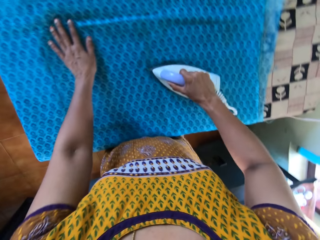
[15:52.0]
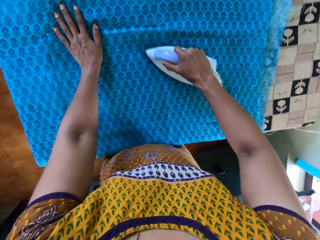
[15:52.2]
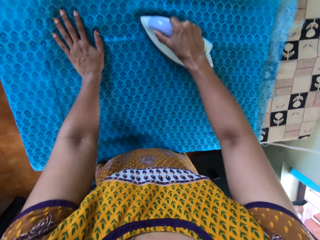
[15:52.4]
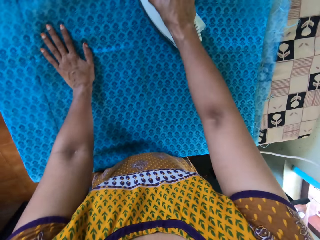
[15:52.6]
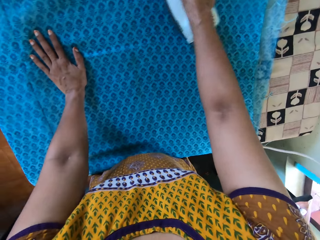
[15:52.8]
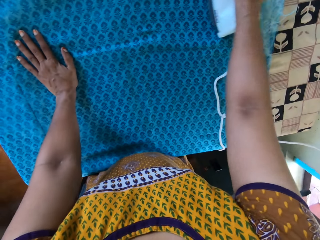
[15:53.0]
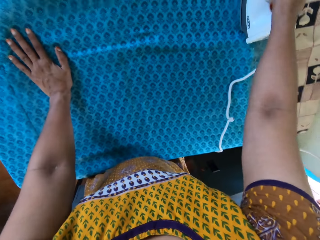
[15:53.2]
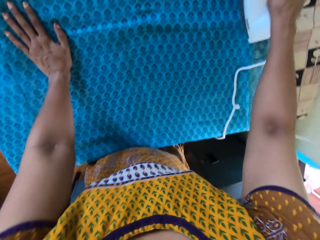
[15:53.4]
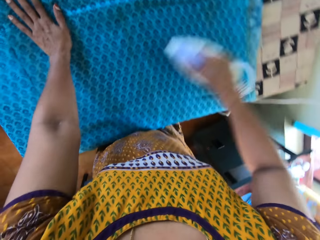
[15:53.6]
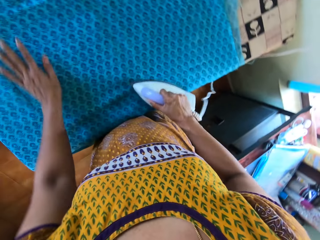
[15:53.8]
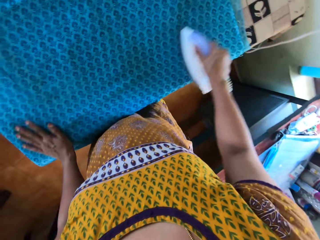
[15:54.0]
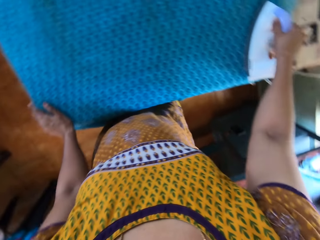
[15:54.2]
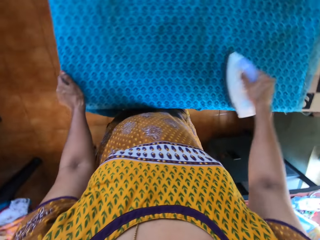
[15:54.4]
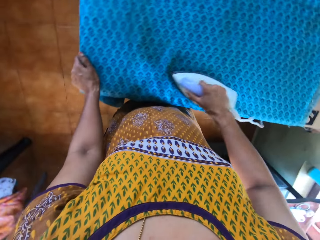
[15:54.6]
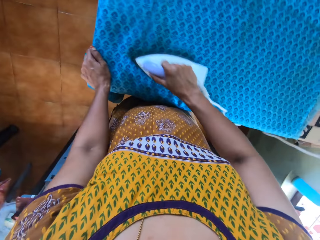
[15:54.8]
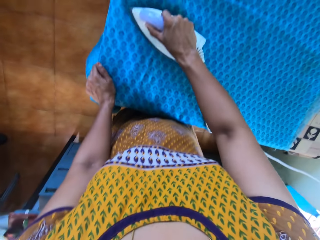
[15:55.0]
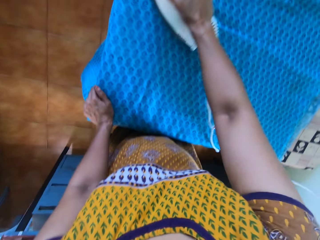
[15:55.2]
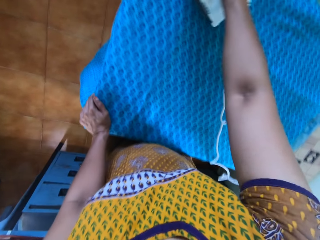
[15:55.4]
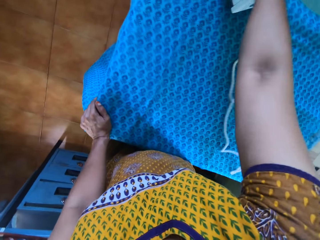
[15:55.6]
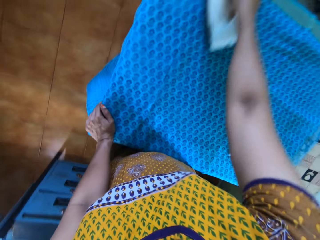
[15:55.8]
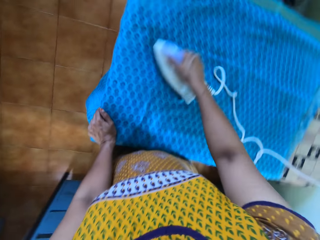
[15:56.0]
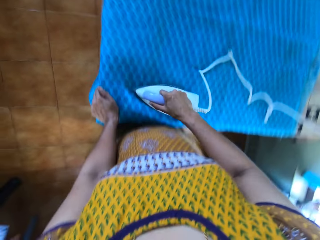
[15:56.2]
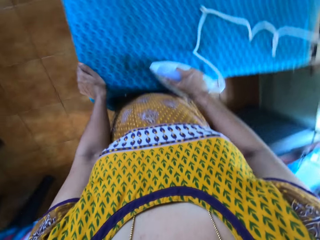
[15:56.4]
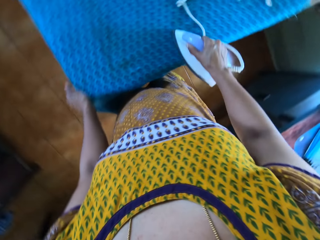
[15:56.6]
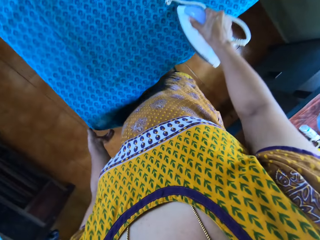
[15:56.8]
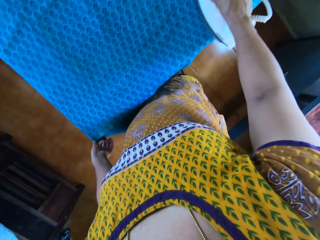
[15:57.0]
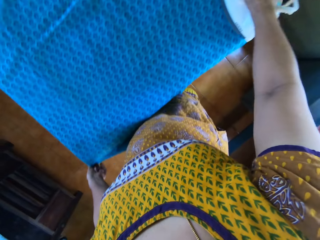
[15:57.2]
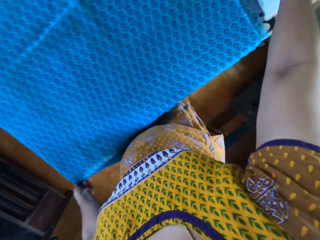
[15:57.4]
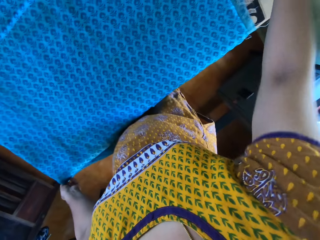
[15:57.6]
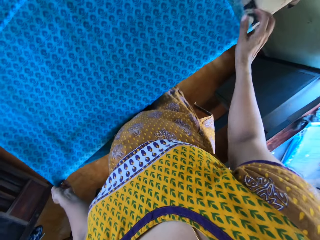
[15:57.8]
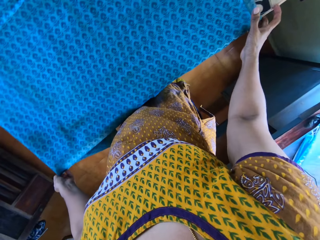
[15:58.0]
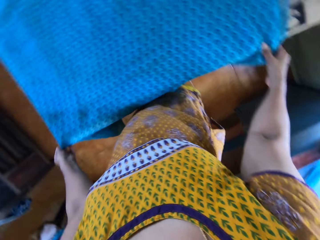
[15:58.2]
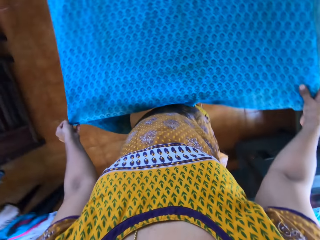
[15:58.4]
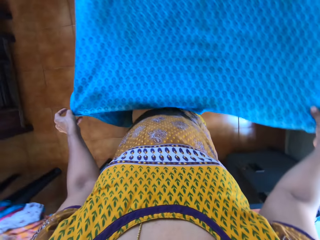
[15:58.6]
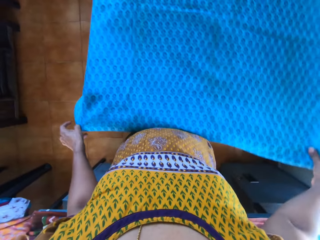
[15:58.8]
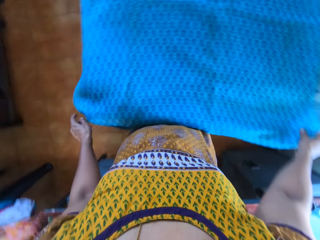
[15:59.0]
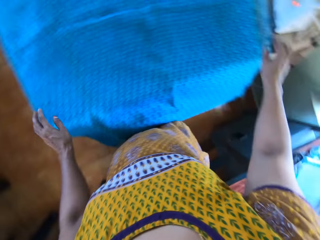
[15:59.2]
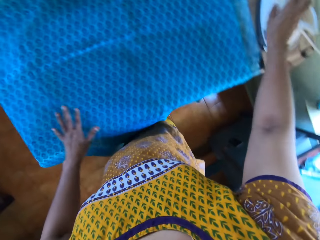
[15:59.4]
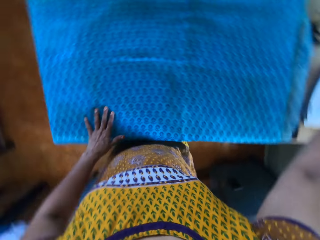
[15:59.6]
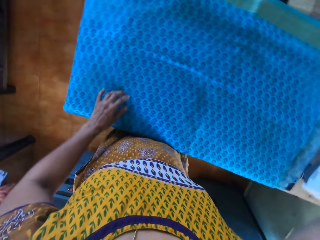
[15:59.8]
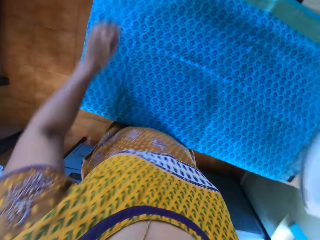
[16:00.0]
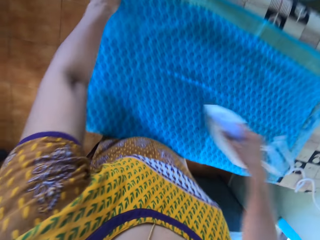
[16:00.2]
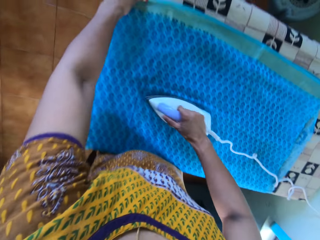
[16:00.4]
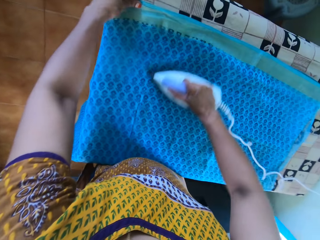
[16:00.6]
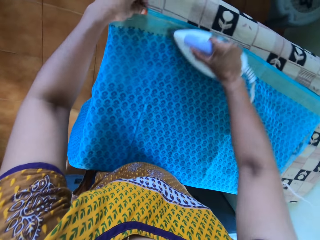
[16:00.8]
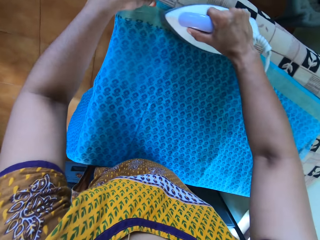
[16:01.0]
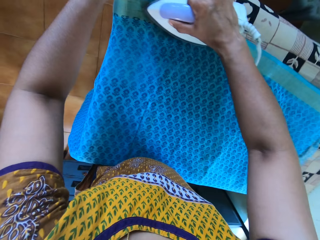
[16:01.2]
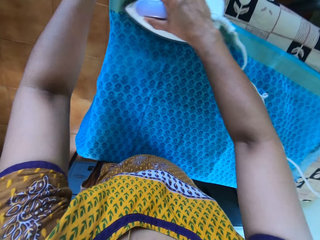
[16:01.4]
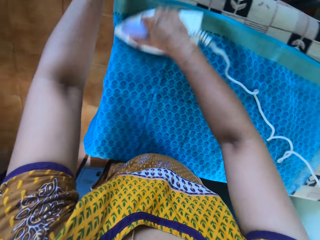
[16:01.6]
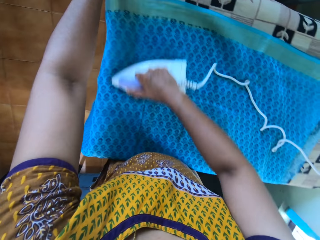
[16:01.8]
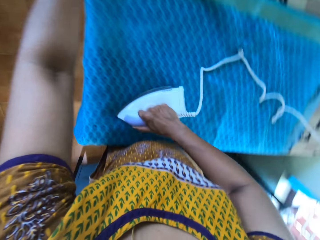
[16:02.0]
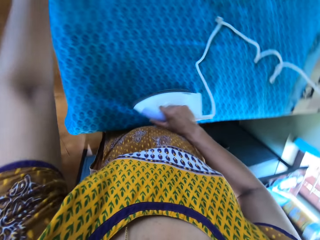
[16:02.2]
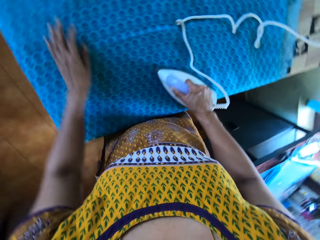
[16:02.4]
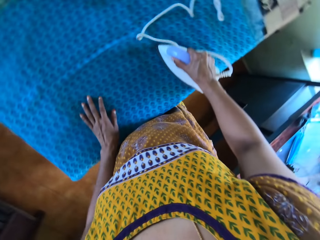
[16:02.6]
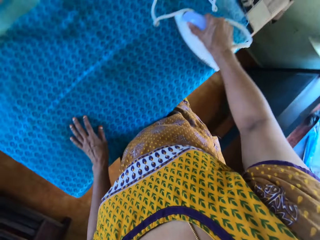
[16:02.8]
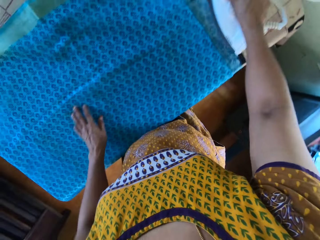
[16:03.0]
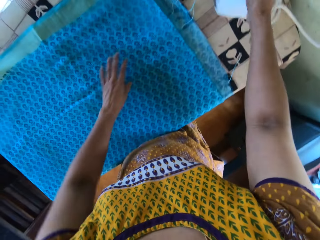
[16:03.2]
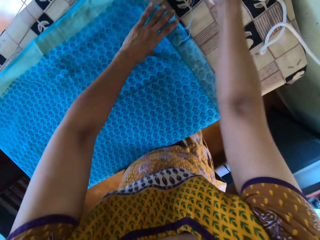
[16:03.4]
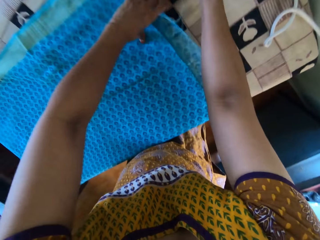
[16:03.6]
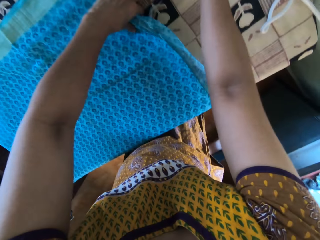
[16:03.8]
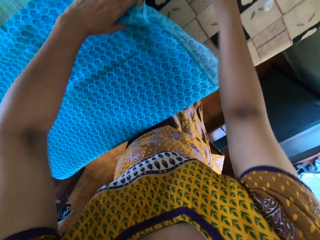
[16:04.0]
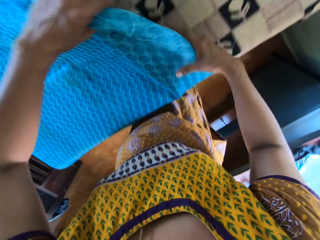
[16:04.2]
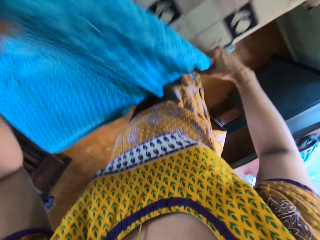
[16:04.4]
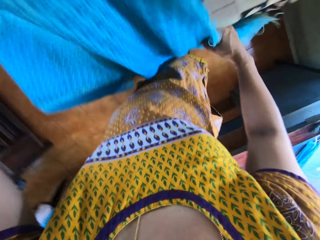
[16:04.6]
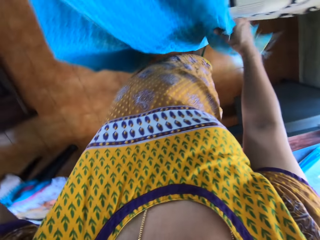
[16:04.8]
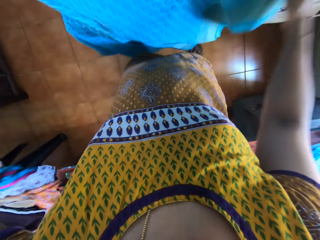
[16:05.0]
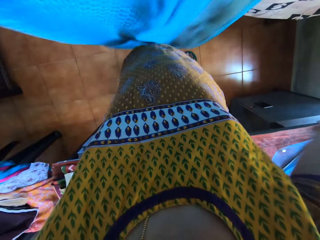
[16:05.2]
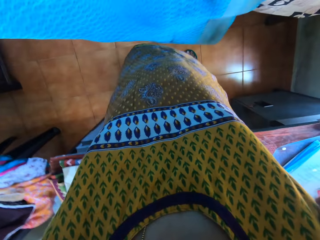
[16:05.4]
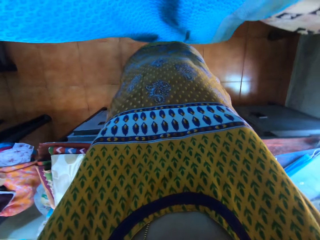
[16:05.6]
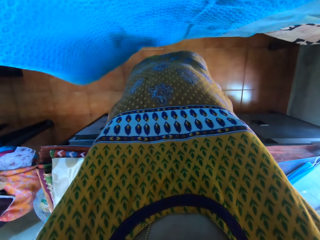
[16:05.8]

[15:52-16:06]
The camera wearer drops the pressing iron on the table with her right hand. She adjusts the cloth with both hands. She picks the pressing iron from the table with her right hand. She irons the piece of cloth with the pressing iron in her right hand. She drops the pressing iron on the table with her right hand. She picks the cloth from the table with both hands. She aligns the cloth.

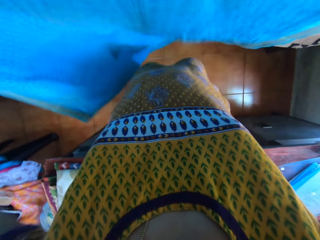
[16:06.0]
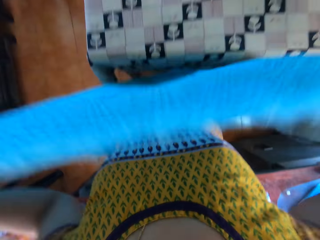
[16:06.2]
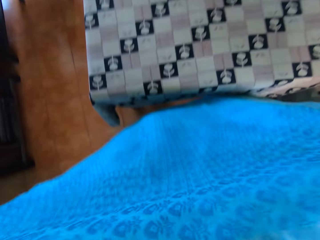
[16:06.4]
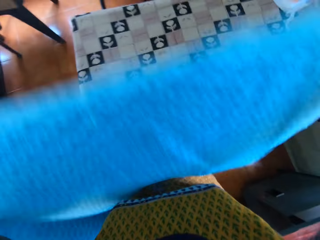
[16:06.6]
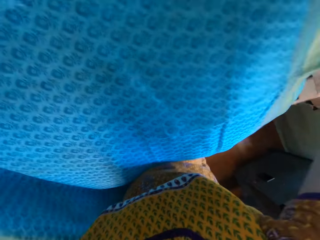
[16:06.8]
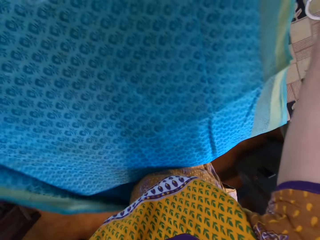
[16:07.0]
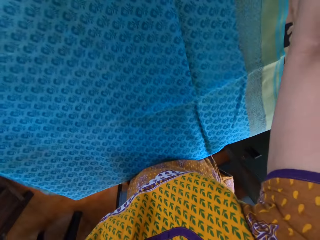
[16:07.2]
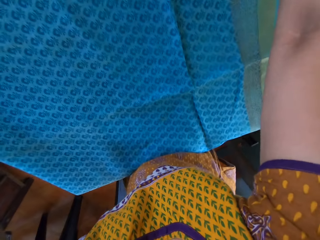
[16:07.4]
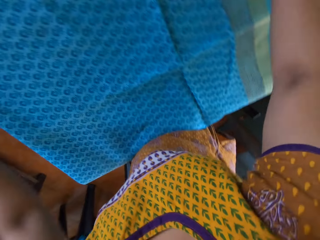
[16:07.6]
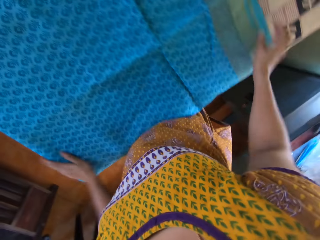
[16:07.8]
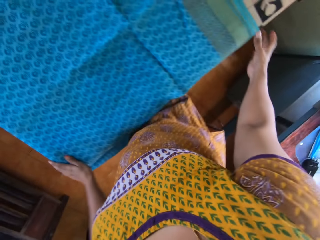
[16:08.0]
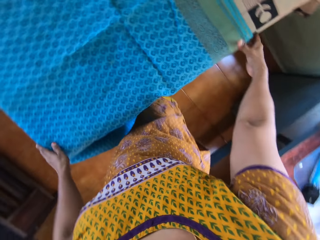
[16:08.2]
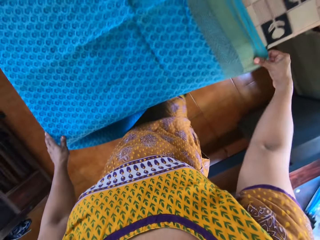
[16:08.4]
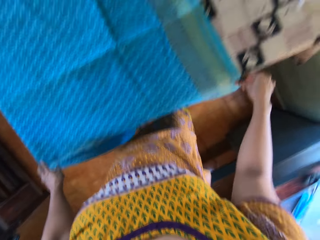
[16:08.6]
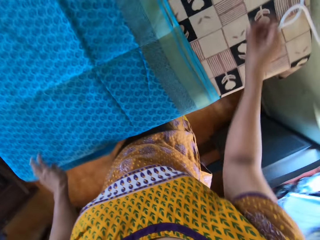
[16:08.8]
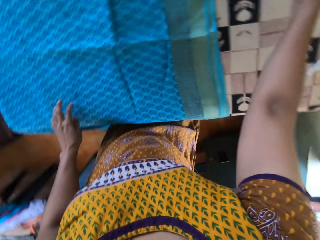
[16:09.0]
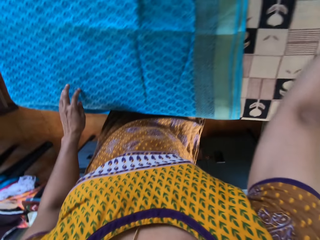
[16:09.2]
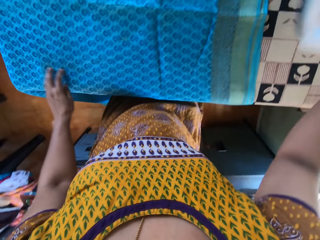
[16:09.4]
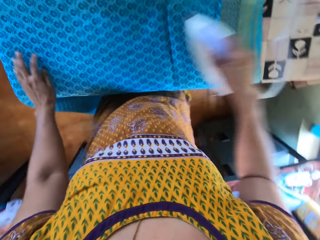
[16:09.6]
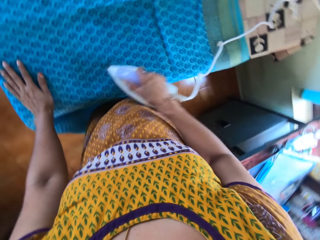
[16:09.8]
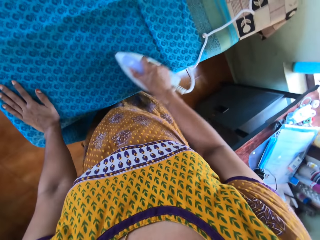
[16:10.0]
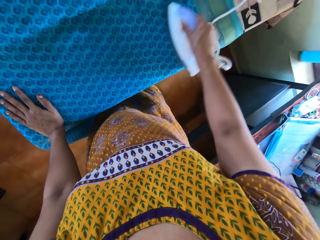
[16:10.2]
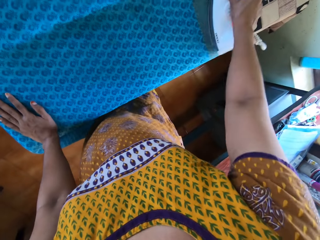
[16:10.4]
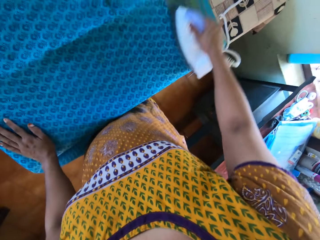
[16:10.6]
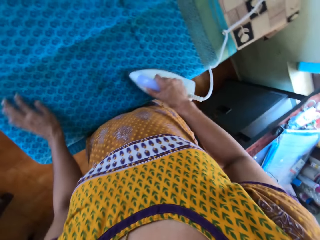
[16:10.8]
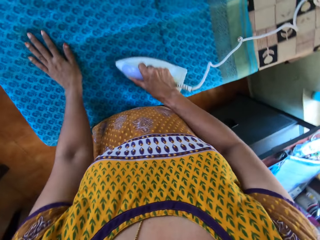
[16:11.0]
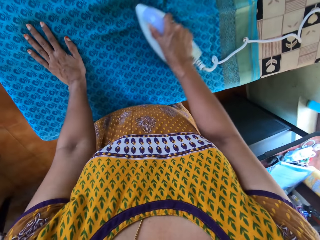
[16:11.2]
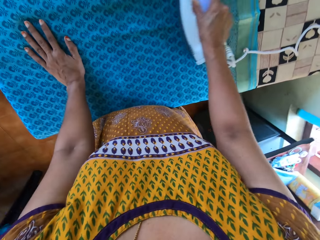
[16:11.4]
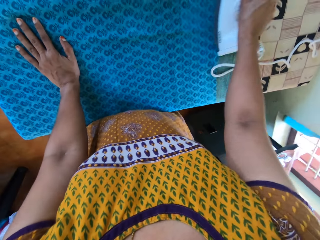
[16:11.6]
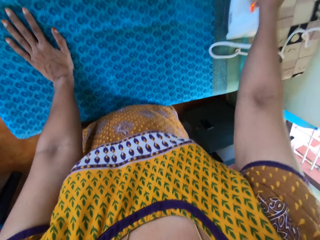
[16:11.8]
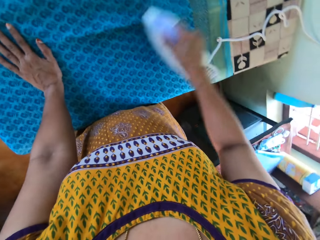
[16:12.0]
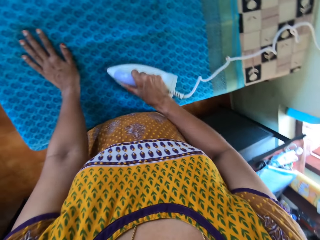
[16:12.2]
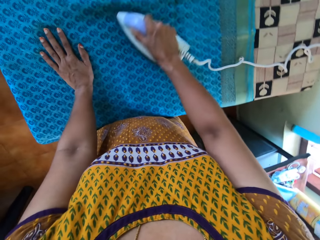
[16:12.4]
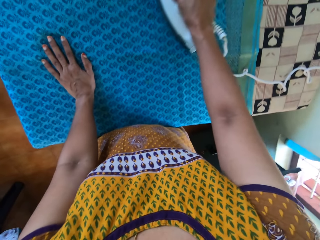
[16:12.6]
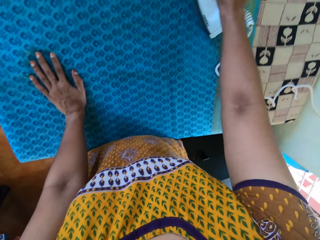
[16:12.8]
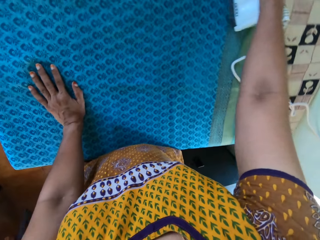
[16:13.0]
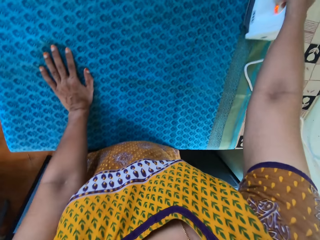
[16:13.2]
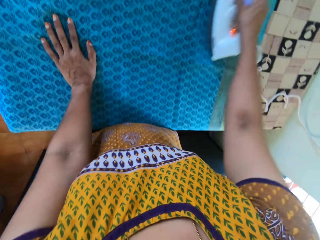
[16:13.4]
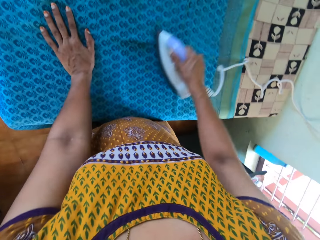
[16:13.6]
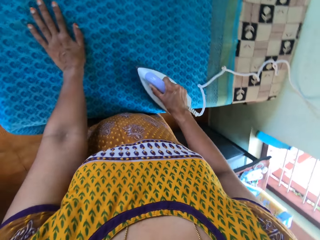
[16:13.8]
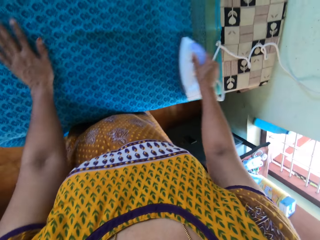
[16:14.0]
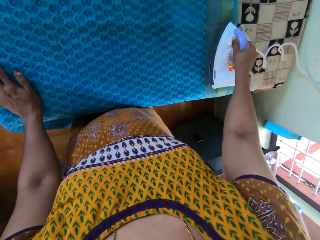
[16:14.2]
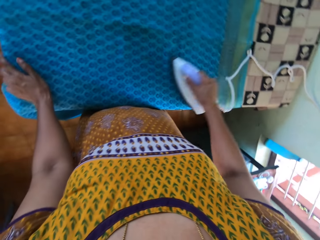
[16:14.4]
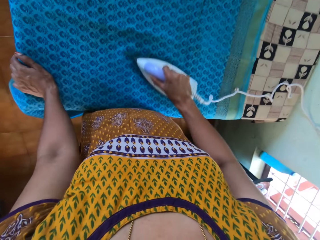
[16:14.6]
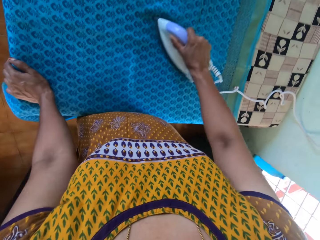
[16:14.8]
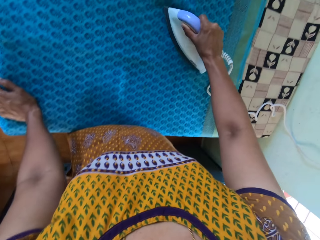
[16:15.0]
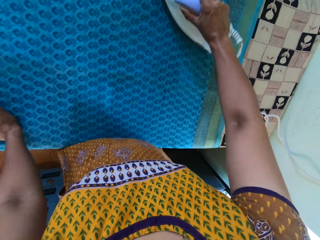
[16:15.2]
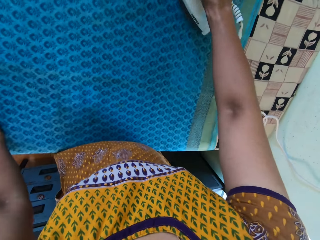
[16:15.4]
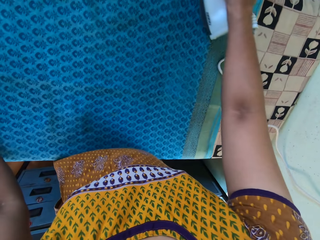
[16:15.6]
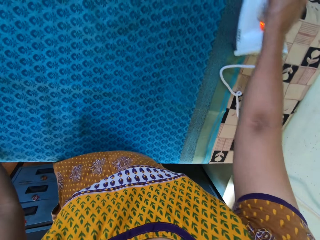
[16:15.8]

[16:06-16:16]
The camera wearer drops the cloth on the table with both hands. She adjusts the cloth with both hands. She picks the pressing iron from the table with her right hand. She irons the piece of cloth with the pressing iron in her right hand.
